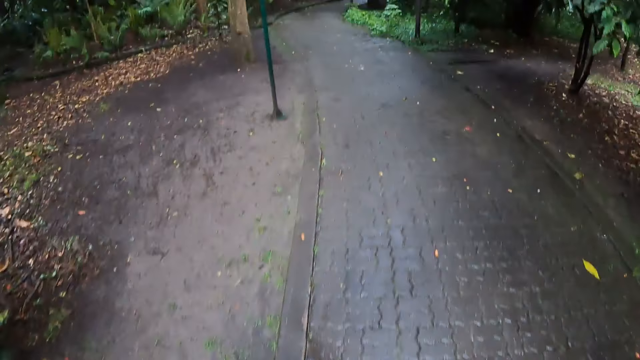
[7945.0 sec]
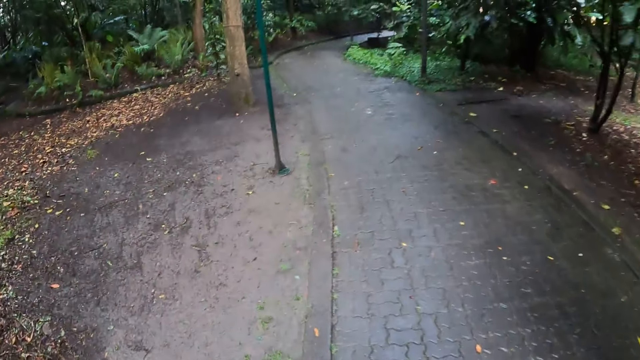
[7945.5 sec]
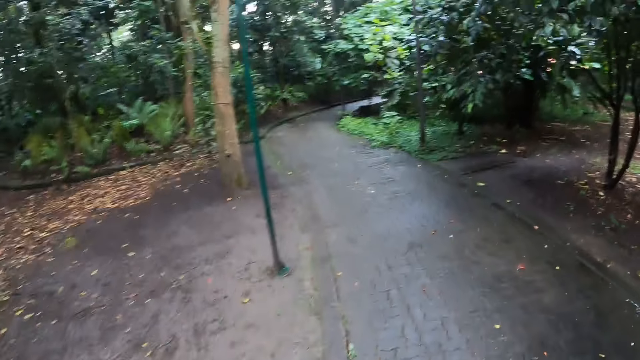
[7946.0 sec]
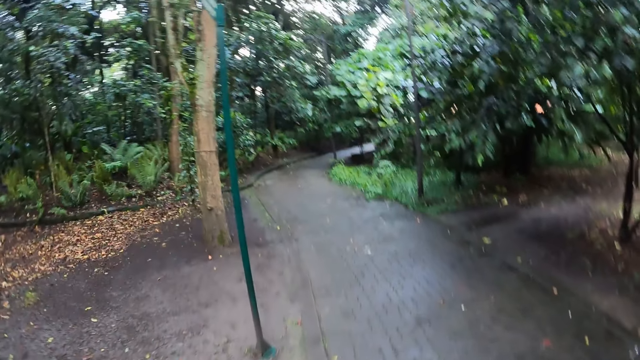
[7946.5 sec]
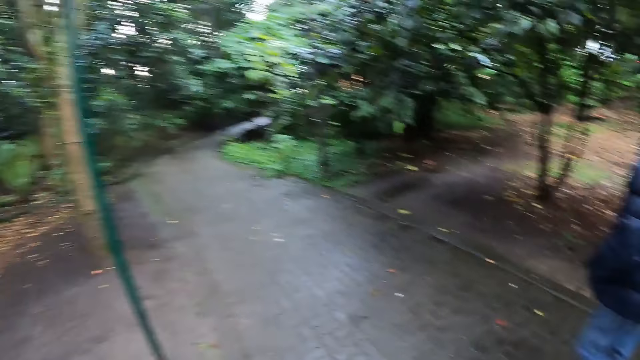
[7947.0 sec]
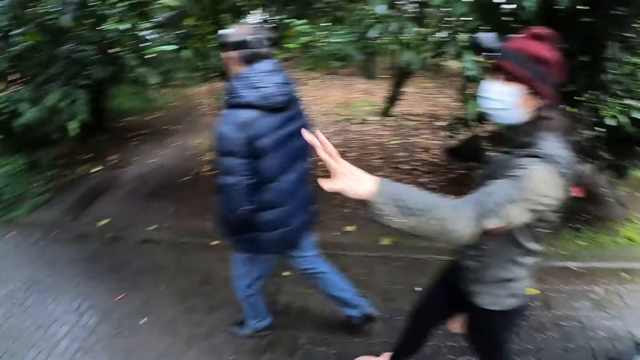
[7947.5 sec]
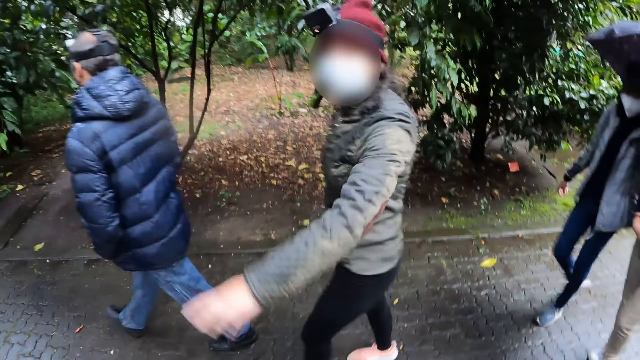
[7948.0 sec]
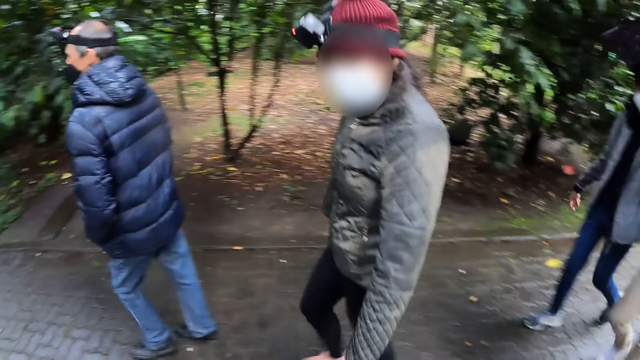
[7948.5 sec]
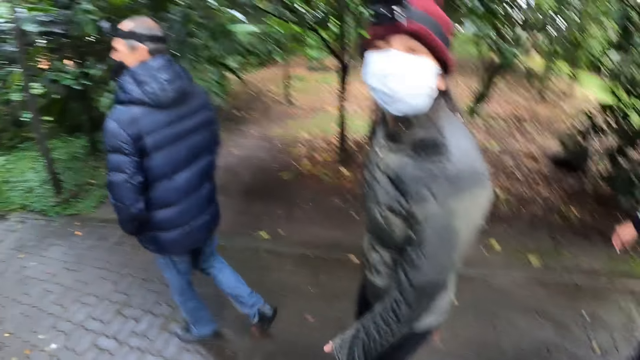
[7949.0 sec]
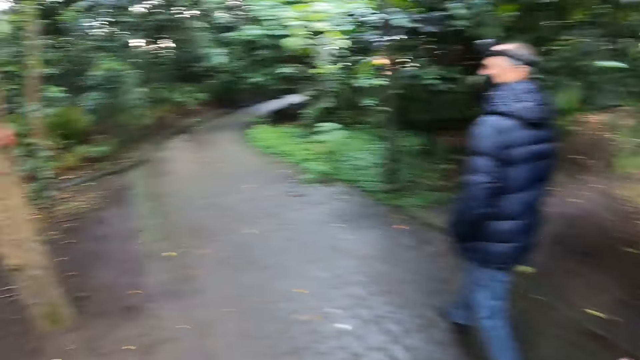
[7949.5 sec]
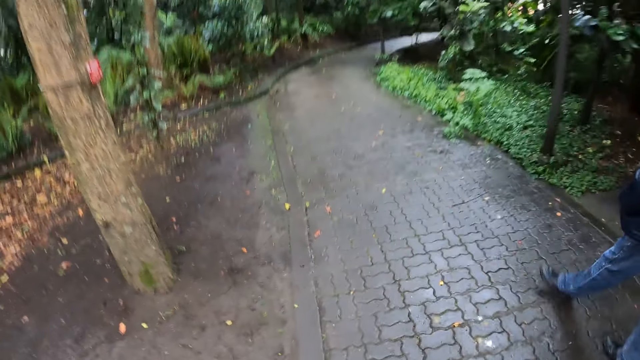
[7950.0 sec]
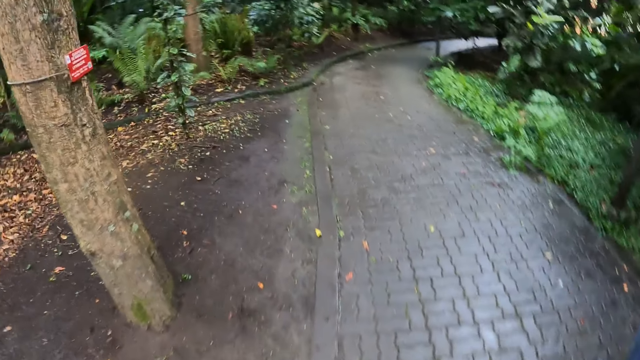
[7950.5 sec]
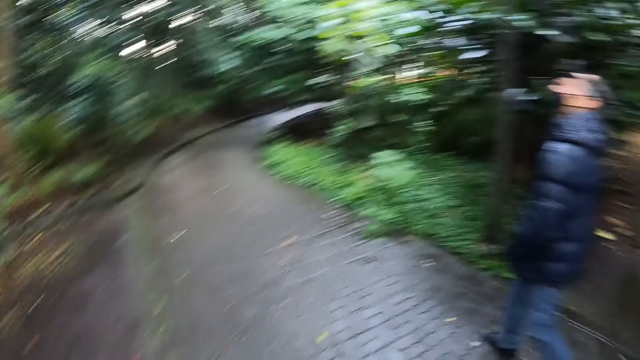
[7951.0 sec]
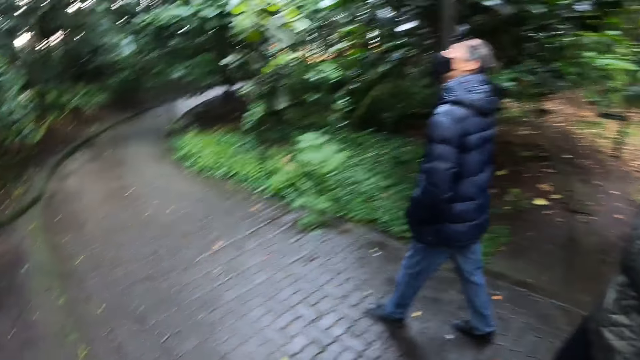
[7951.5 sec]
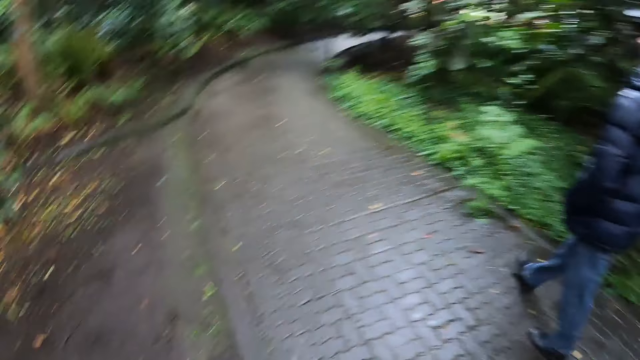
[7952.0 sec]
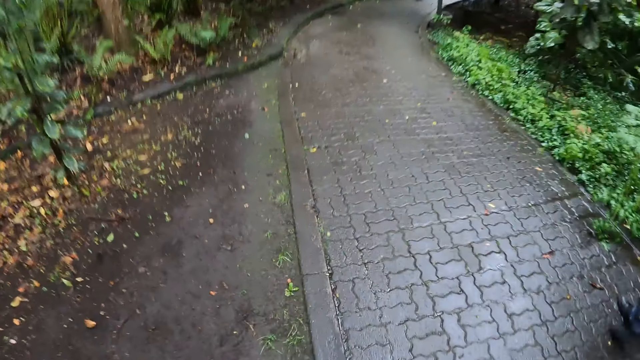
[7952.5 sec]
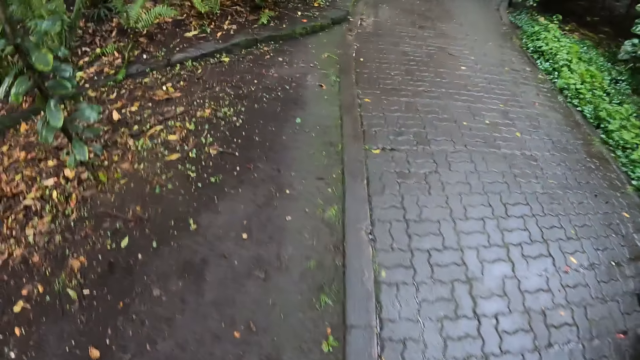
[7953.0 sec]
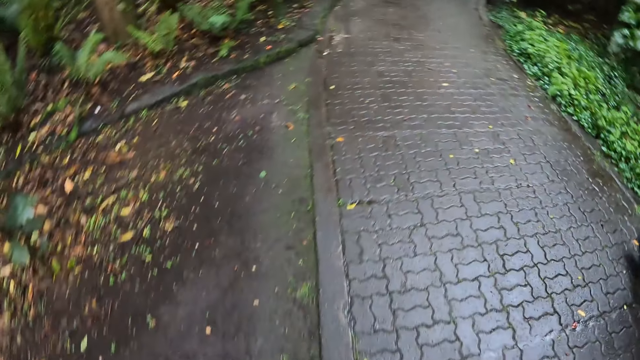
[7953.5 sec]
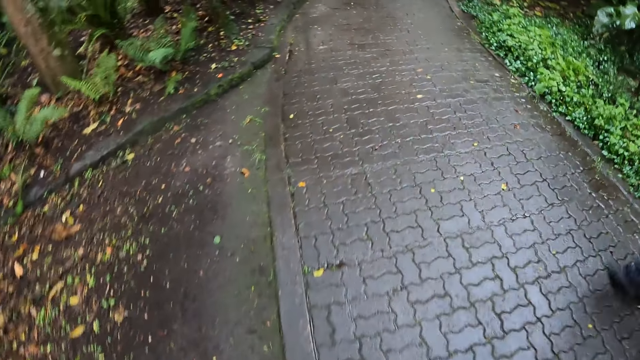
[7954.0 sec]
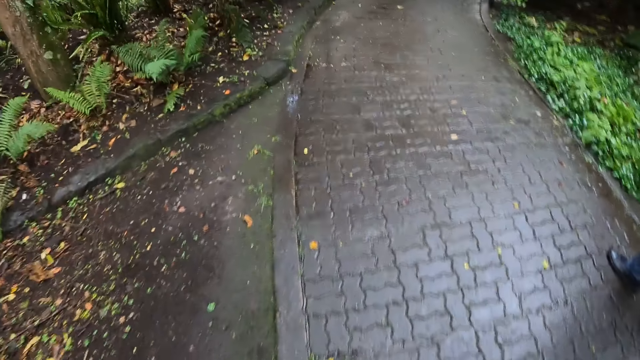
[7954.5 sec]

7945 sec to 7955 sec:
The woman interacts with the camera wearer. The camera wearer turns his head.

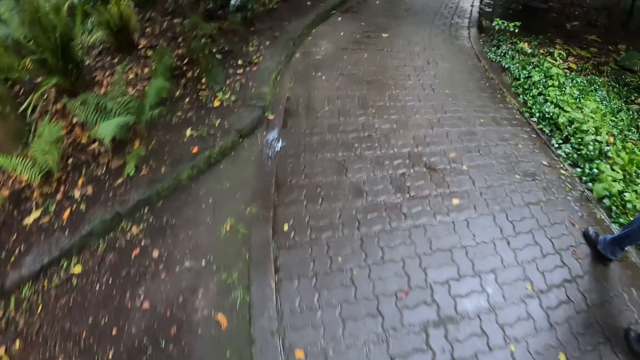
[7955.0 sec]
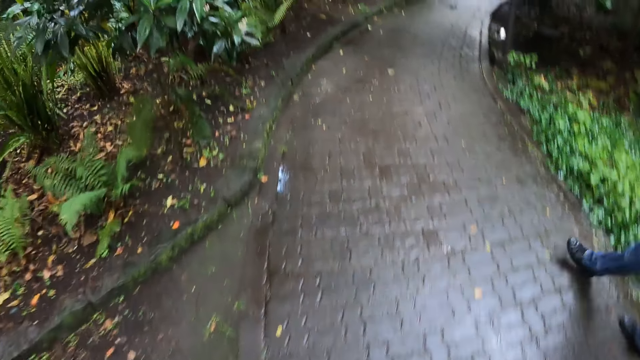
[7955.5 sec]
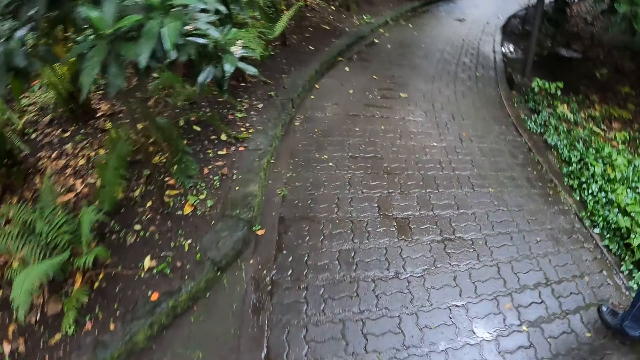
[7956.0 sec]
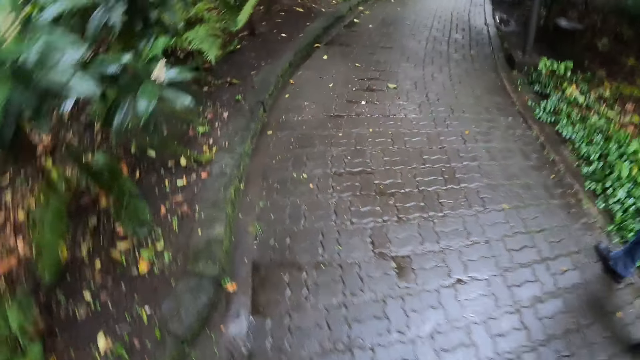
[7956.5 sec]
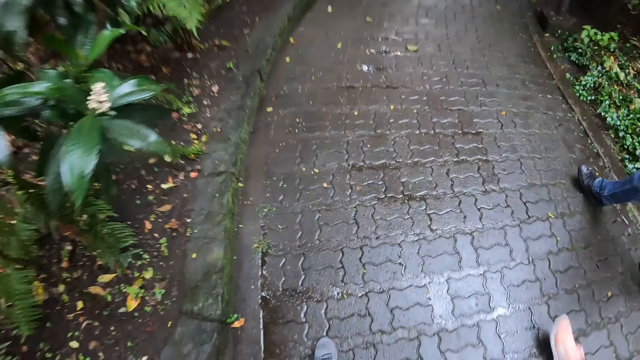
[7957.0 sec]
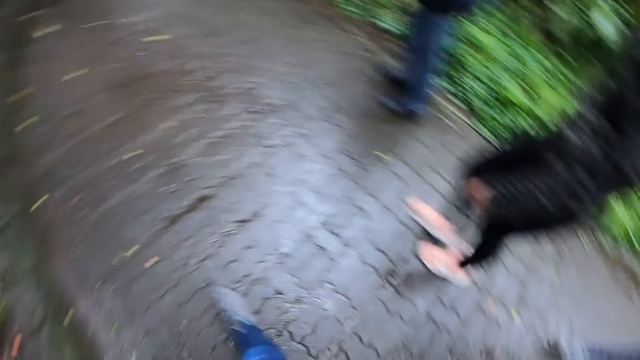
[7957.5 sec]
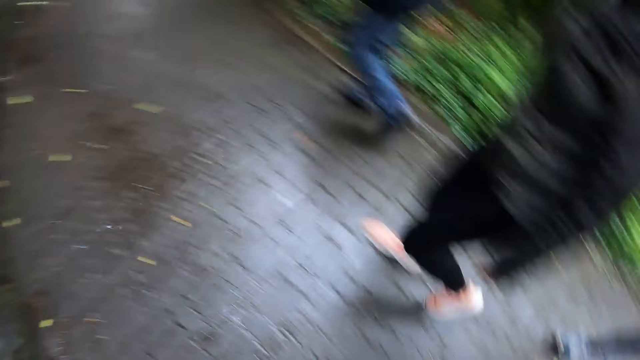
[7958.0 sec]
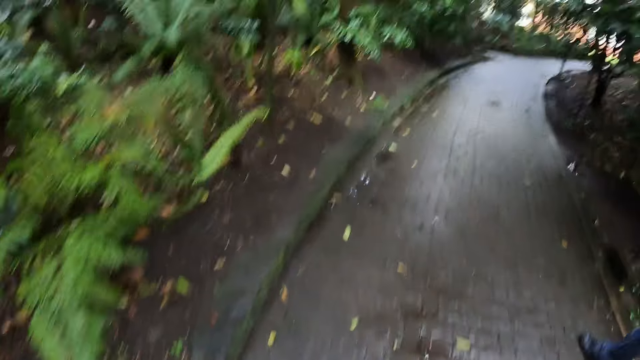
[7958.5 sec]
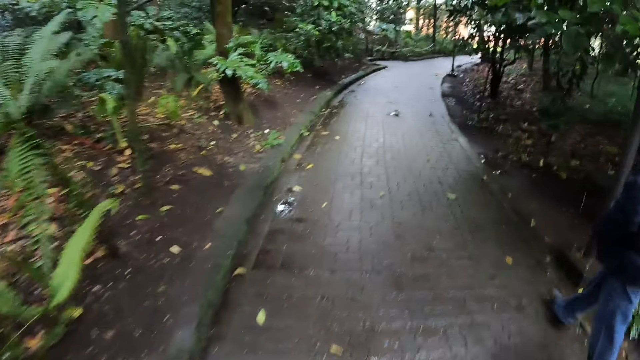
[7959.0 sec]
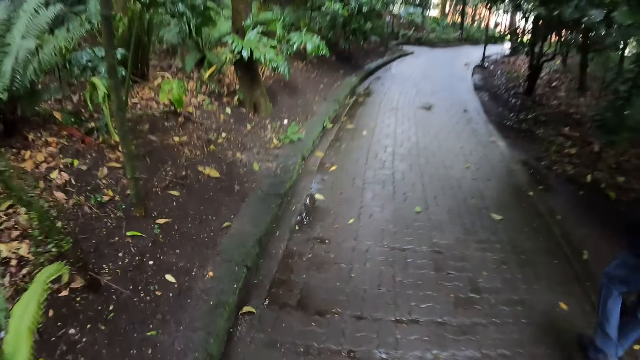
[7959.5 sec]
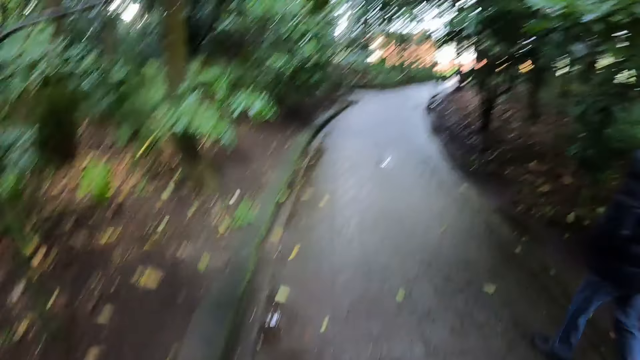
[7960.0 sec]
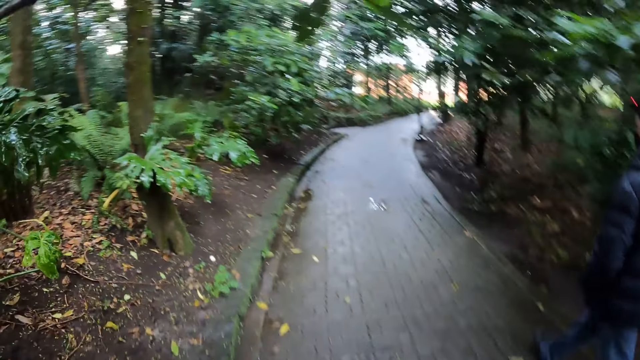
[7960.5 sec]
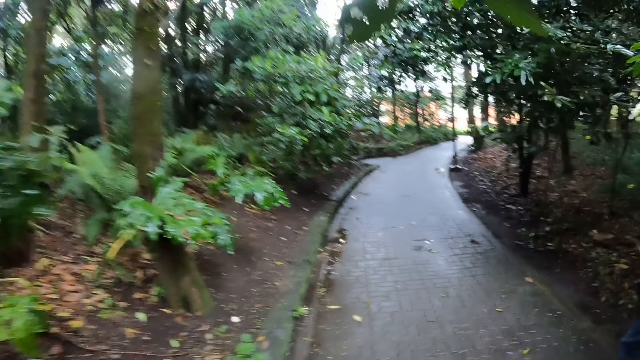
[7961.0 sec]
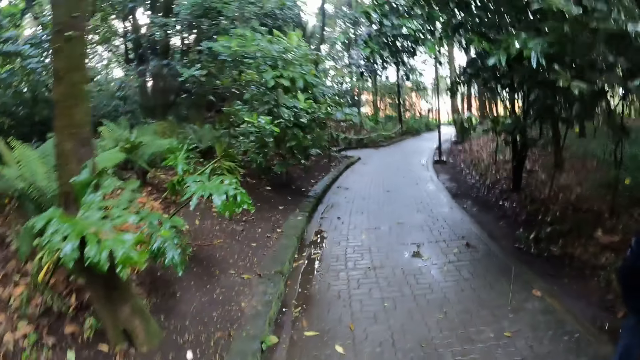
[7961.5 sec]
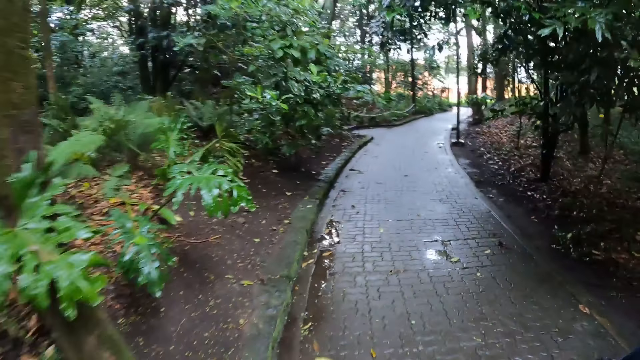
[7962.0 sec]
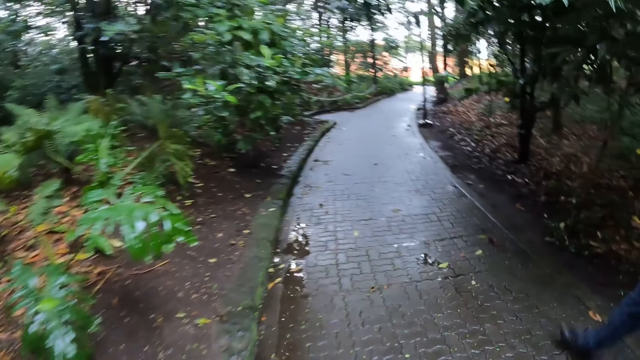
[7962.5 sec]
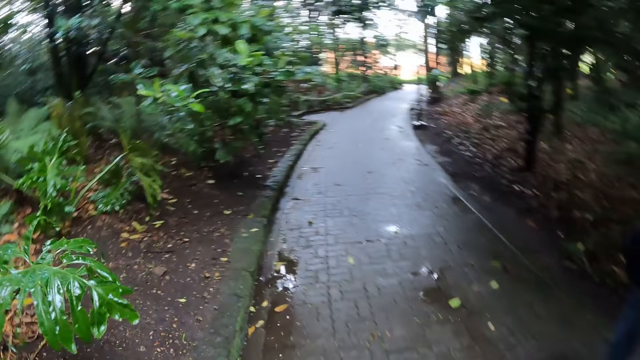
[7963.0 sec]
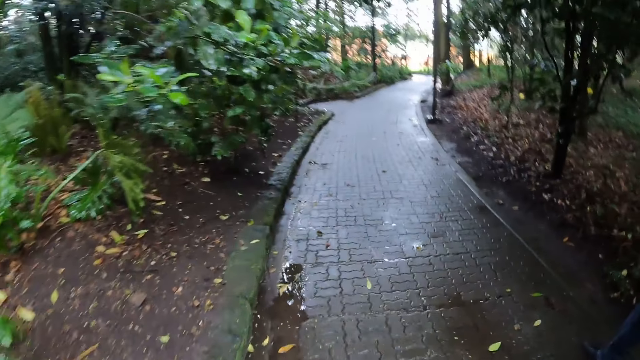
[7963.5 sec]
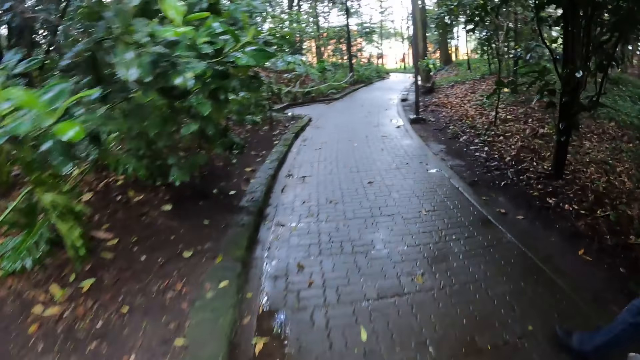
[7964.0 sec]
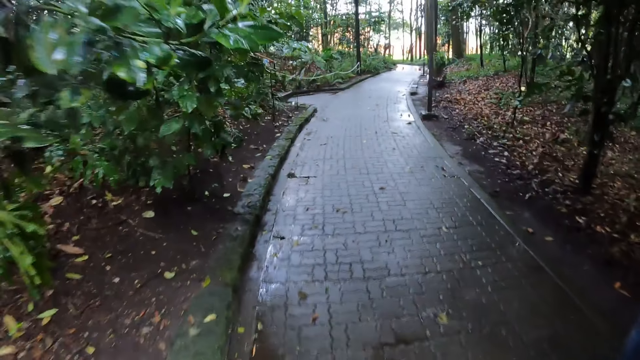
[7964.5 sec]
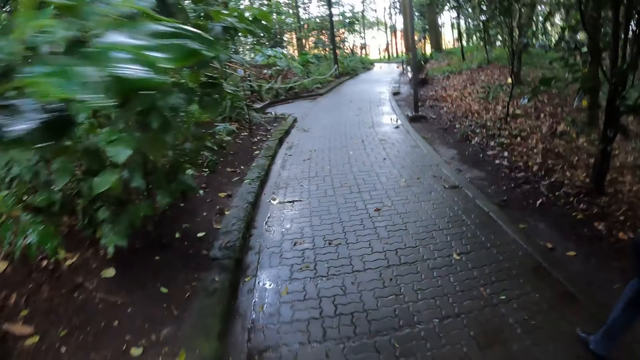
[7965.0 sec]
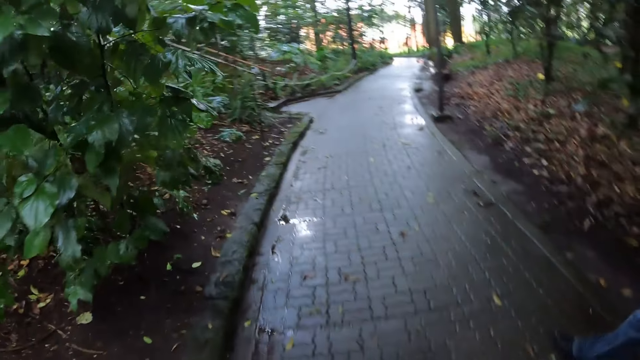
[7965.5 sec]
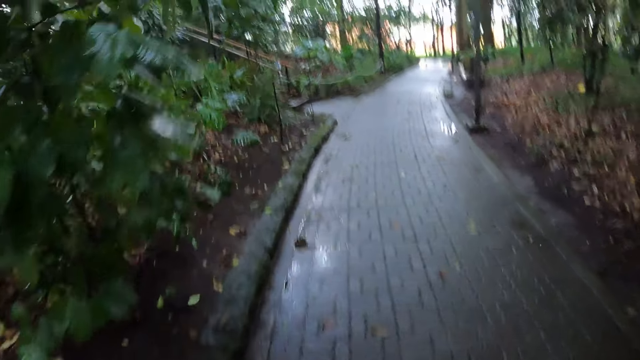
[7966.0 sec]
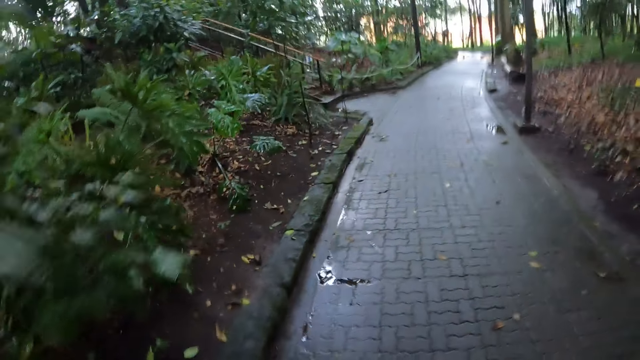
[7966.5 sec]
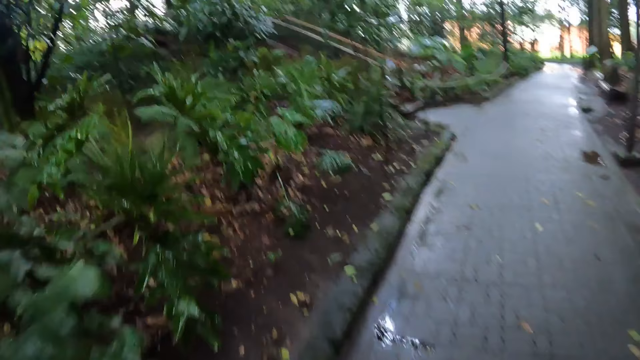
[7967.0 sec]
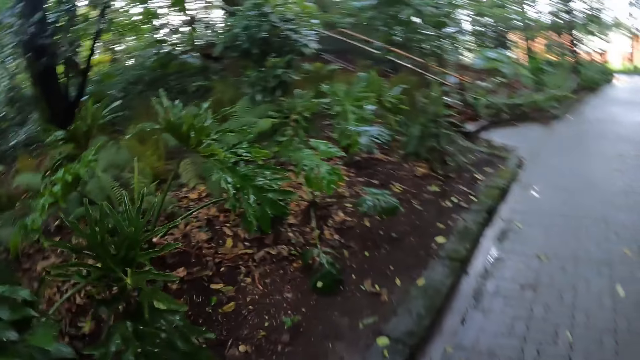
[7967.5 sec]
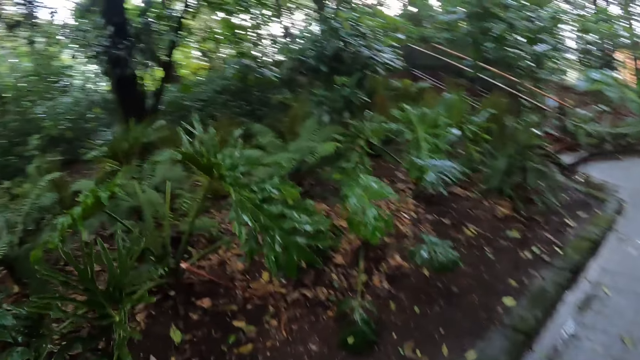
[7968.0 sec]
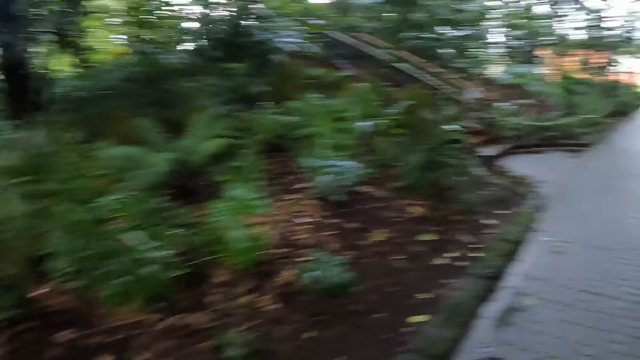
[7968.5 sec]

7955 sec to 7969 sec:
The camera wearer looks around.
